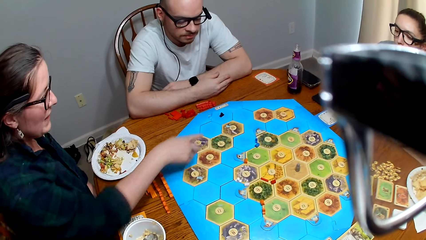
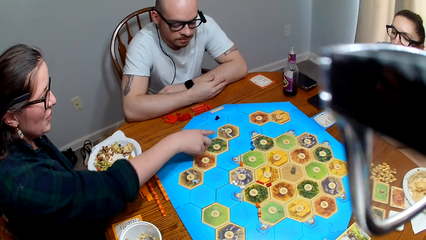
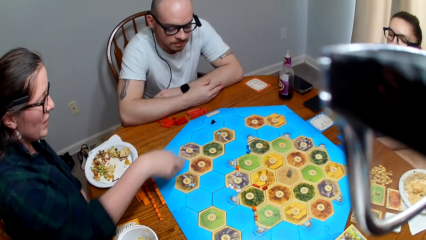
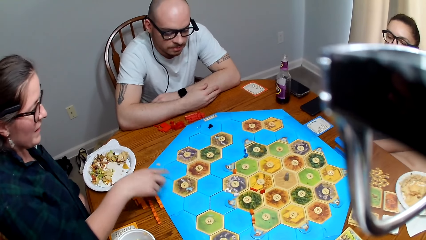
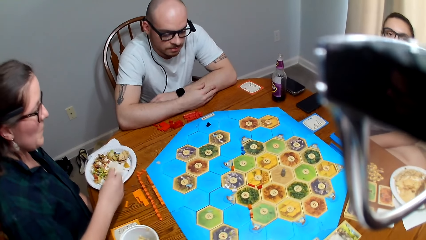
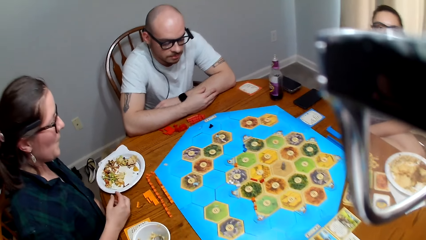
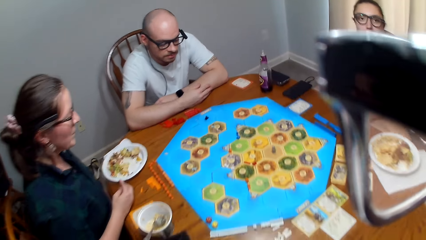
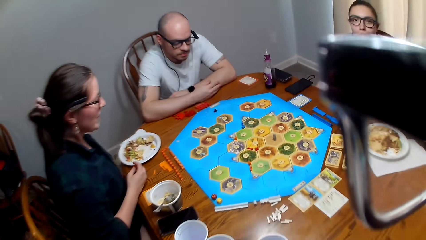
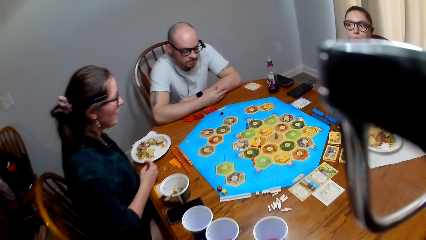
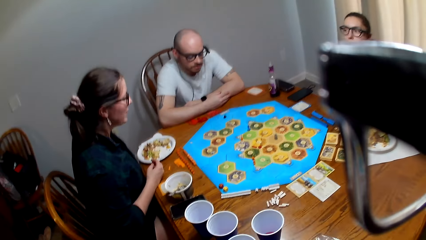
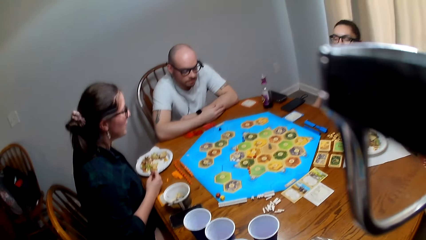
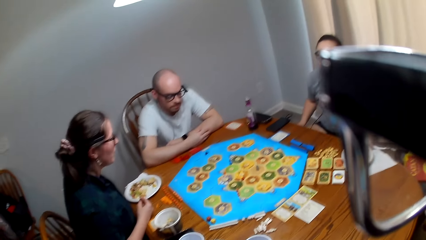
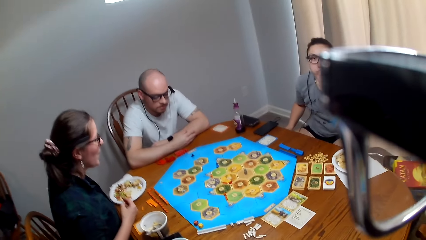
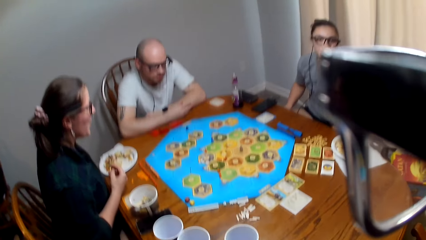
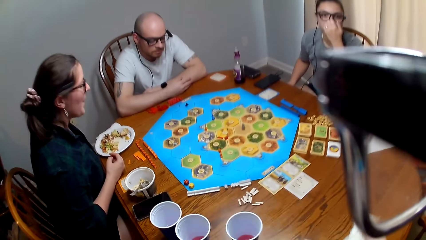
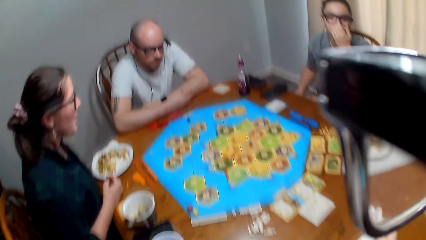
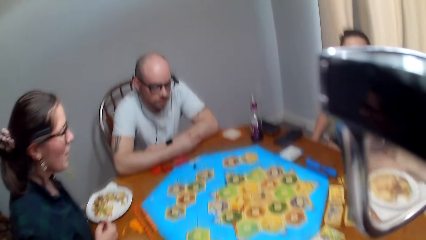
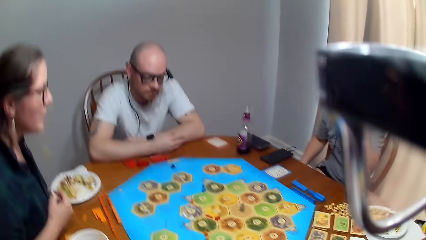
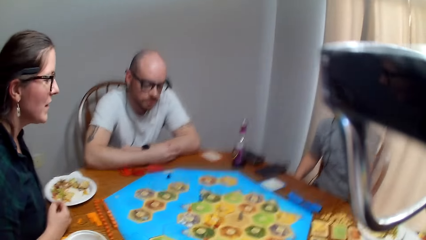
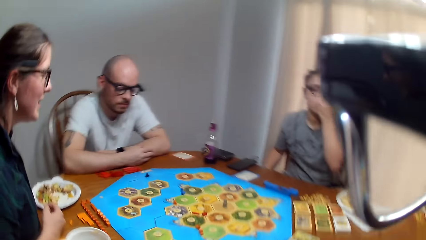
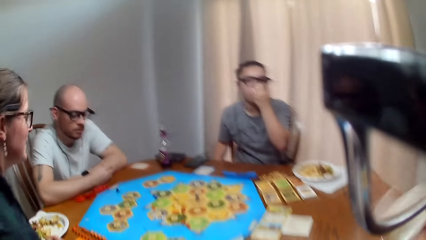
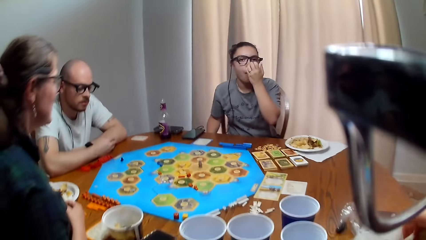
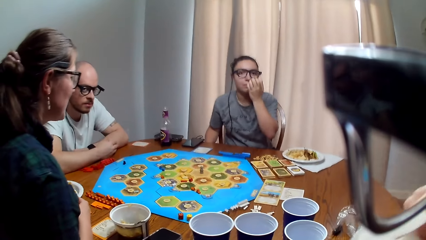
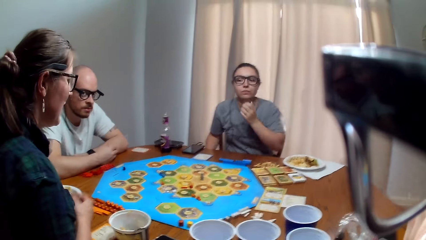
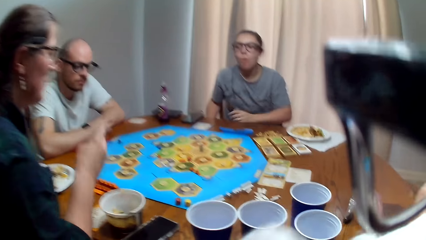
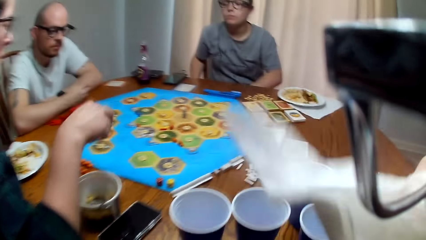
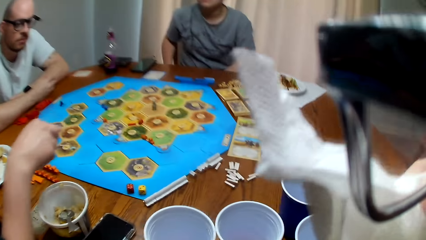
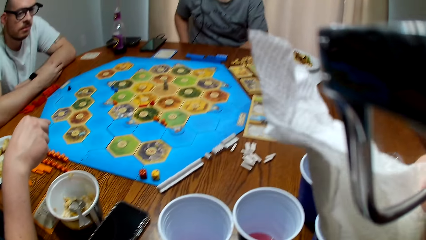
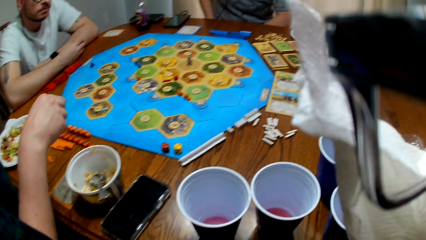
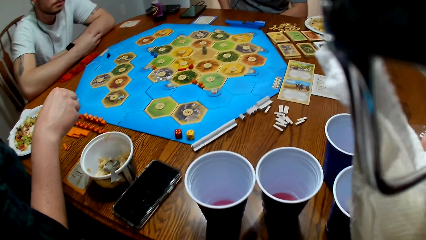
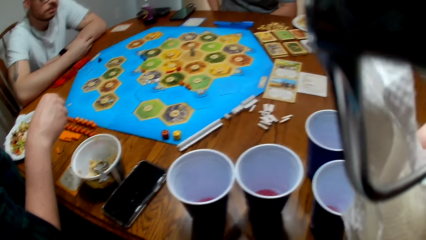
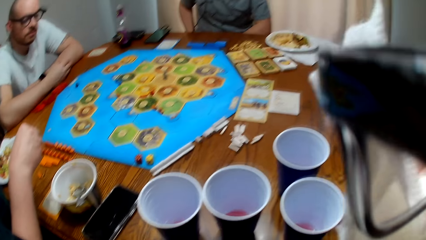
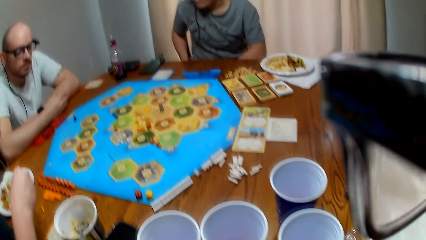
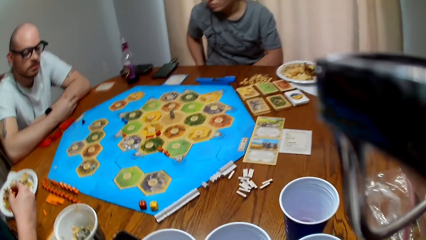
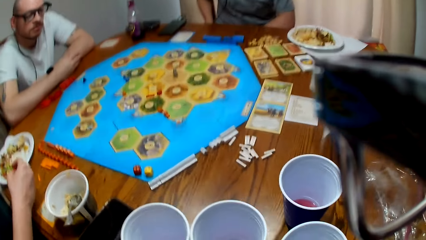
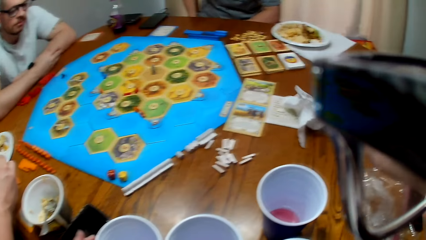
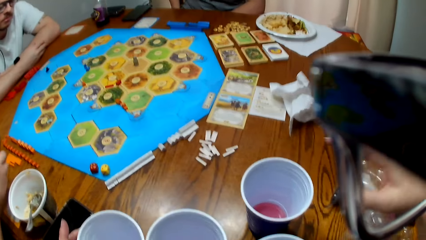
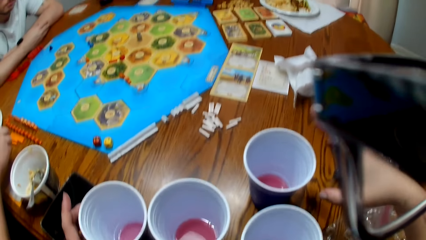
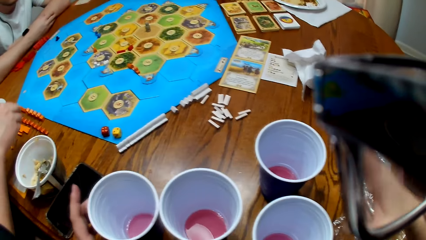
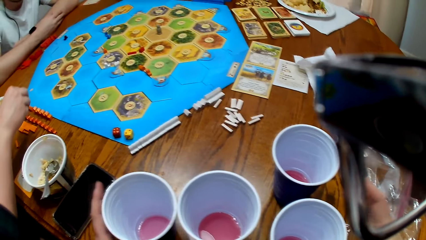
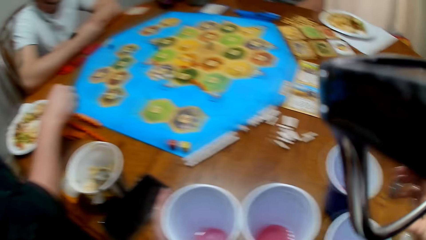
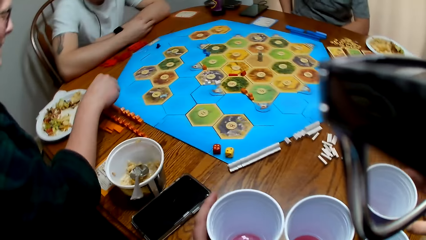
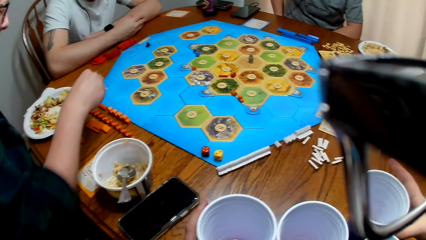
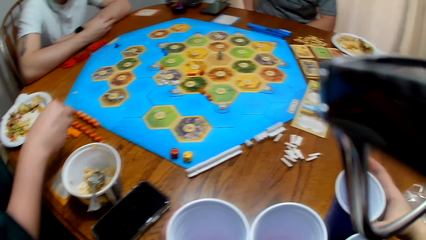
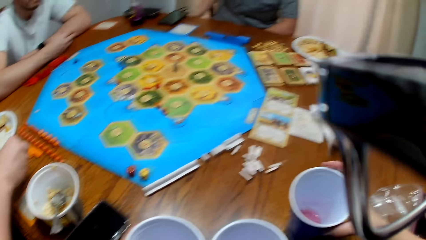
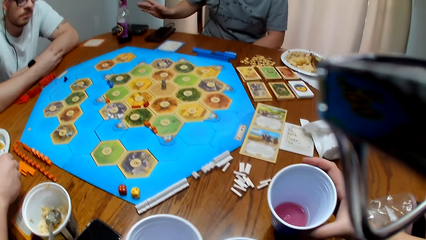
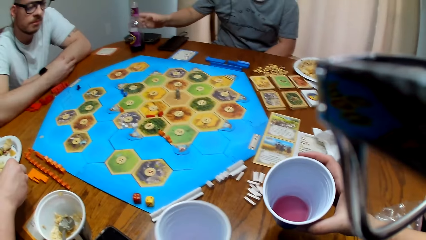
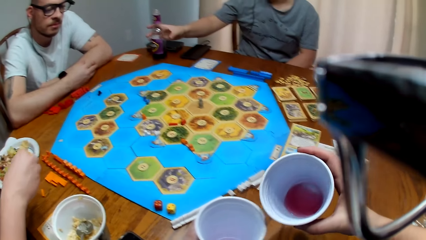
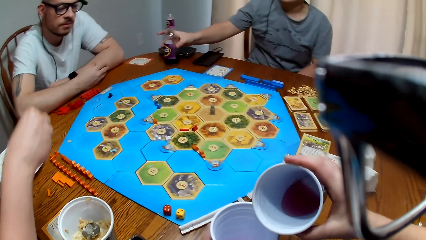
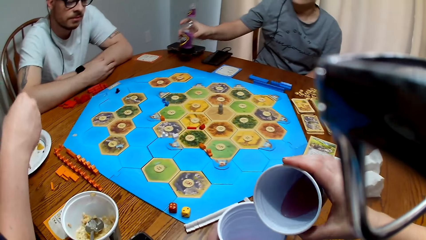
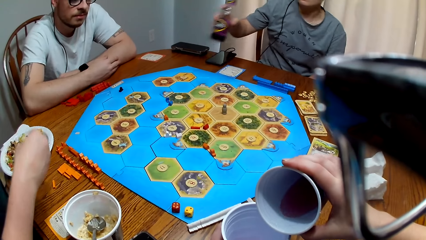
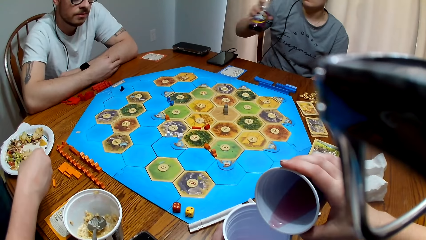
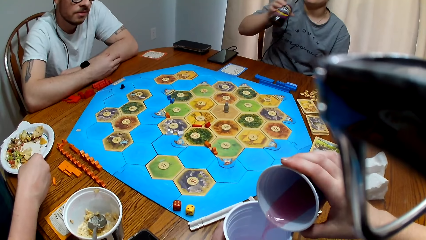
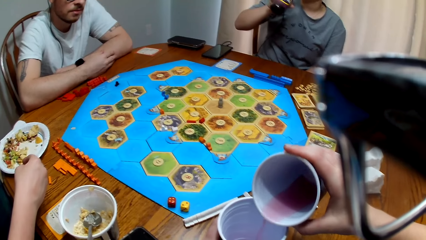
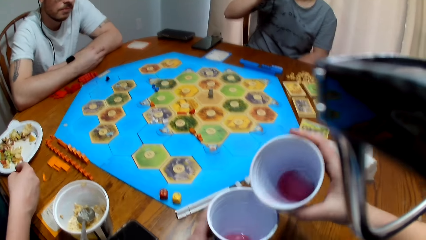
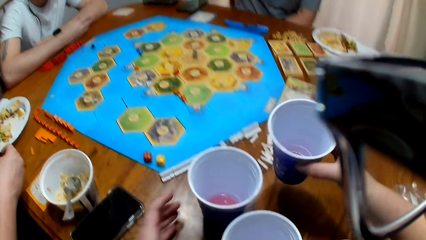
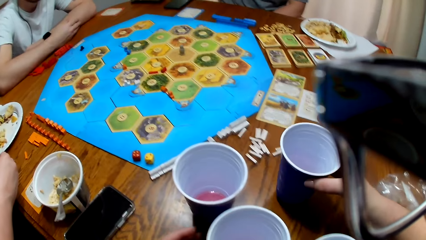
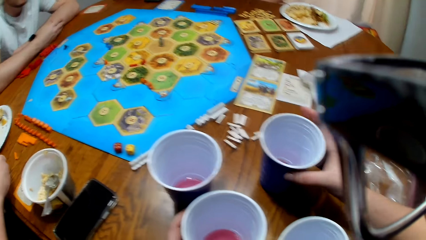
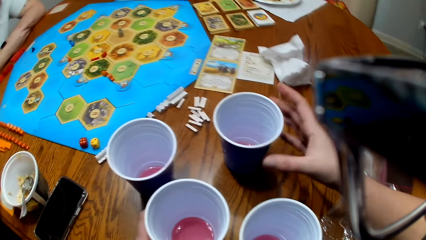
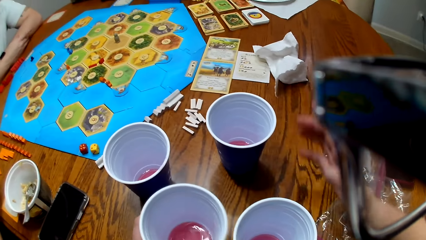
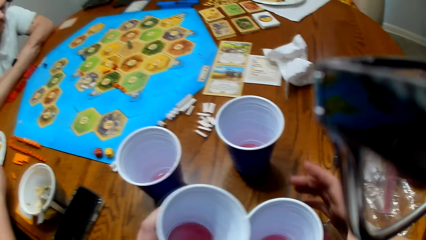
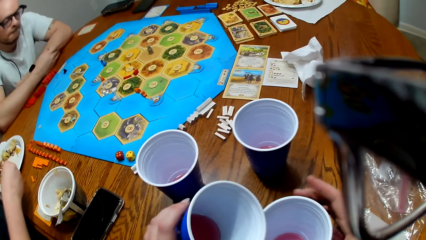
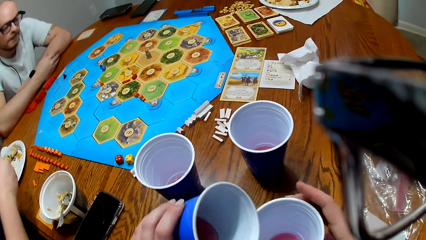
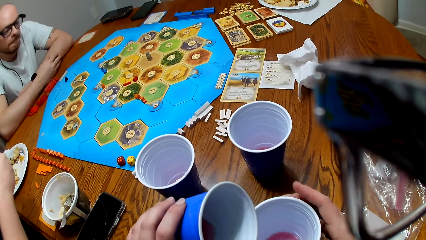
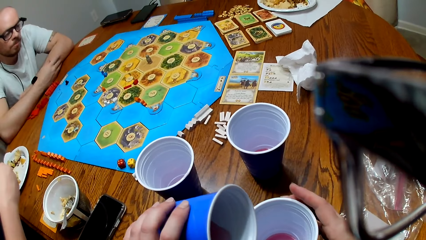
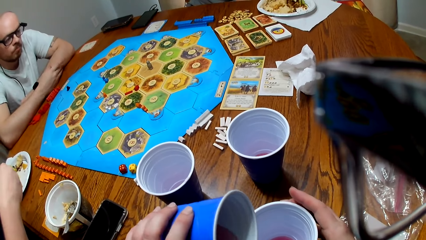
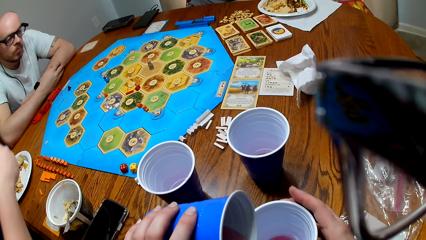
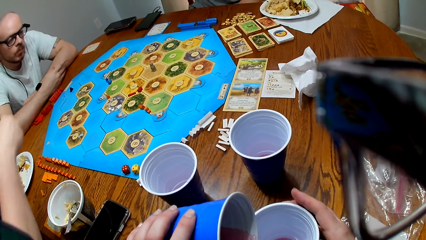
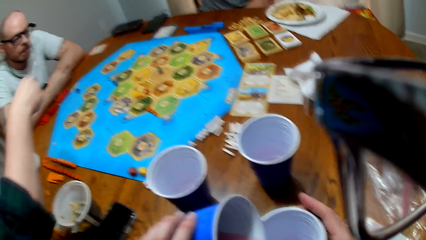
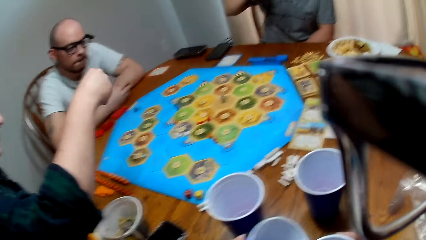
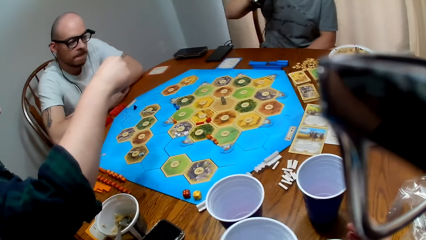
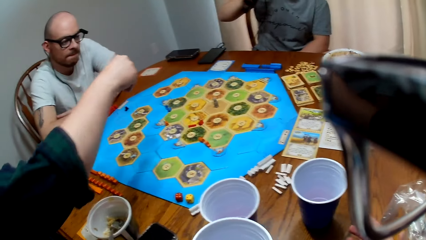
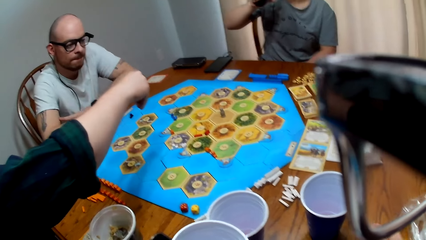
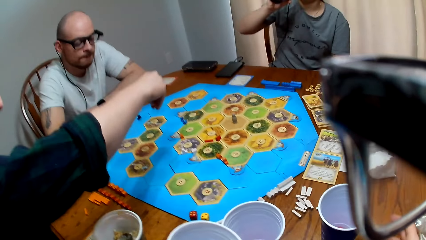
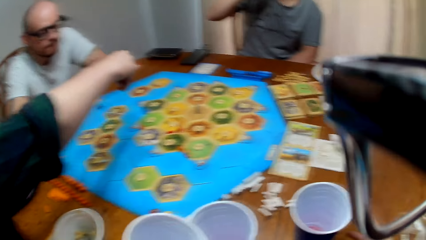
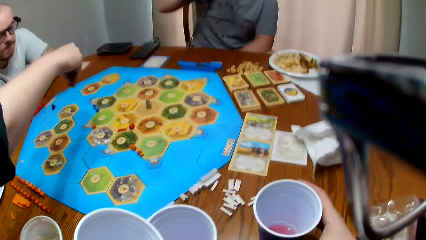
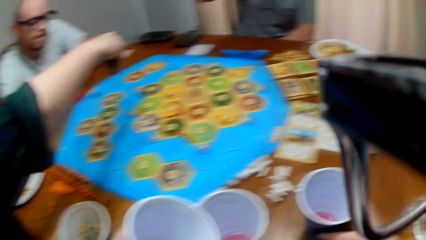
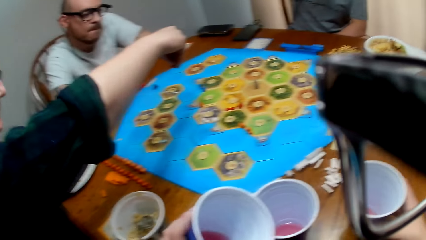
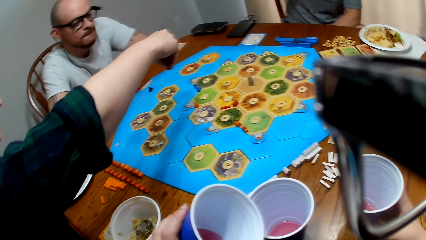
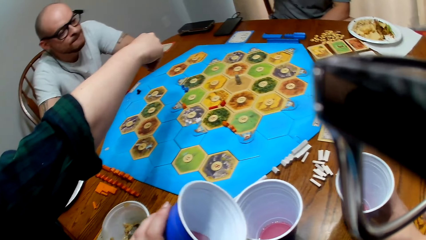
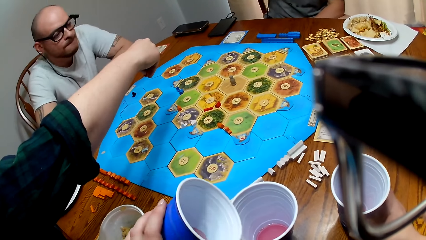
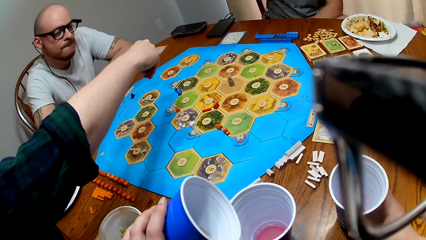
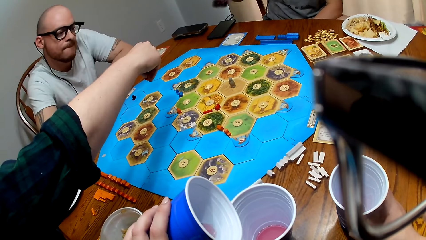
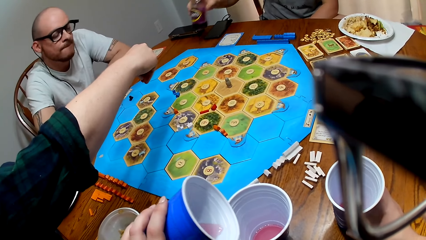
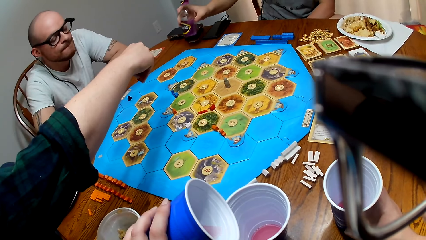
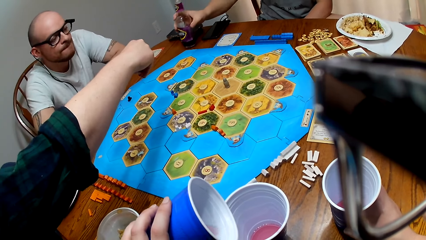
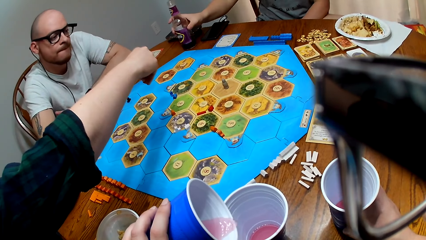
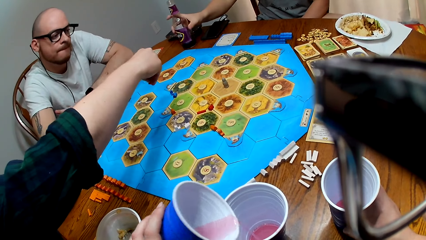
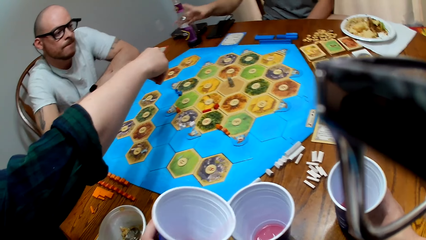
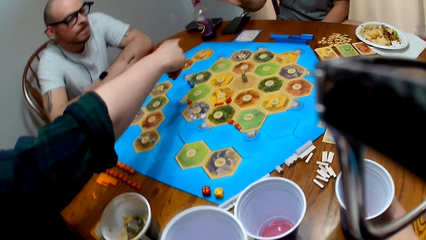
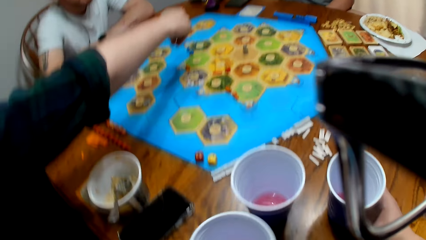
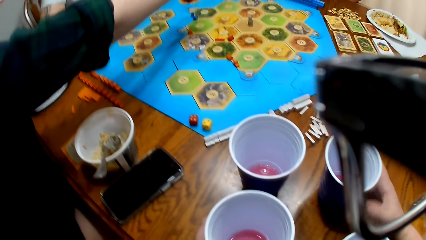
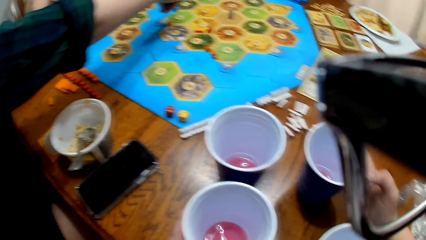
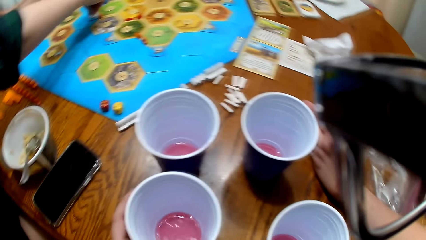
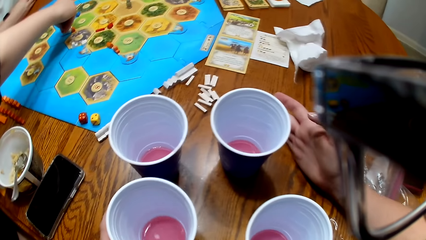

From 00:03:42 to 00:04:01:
A woman responds to the camera wearer. Another woman points on the game board. The camera wearer speaks to the first woman. The first woman responds to the camera wearer. A third woman speaks to the camera wearer. The camera wearer responds to the third woman. The first woman speaks to the camera wearer. The camera wearer responds to the first woman. They throw the paper towel on the table. They speak to the first woman. They lift the cup. The third woman grips the bottle of juice. The camera wearer pours the drink into another party cup. A fourth woman drinks a beverage. The camera wearer places the cup on the table. They pour the drink into a cup. They speak to the first woman. The first woman holds a peg. The camera wearer pours the drink into a cup. The third woman puts the bottle on the table.
